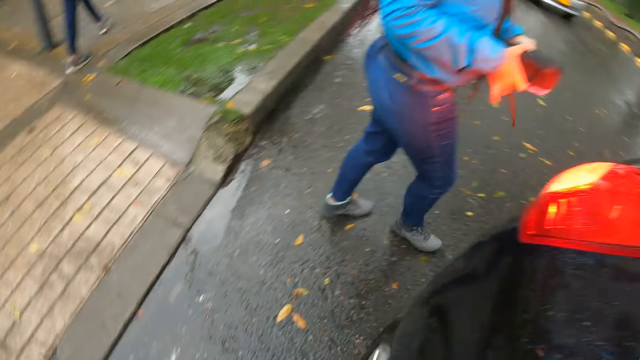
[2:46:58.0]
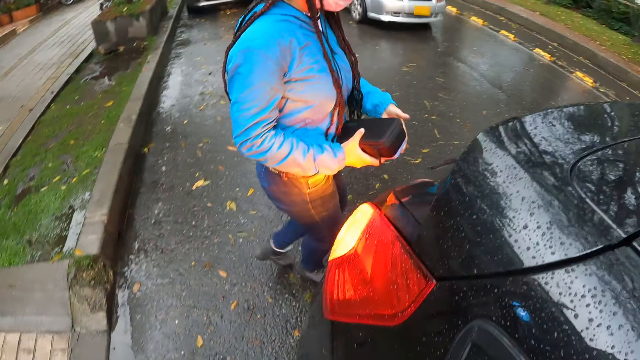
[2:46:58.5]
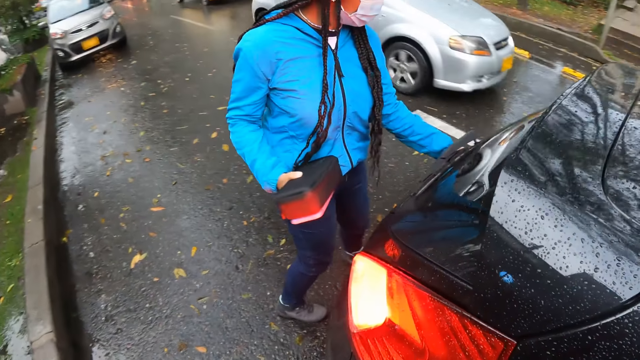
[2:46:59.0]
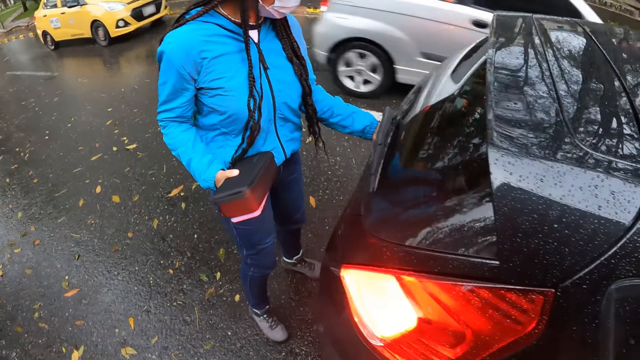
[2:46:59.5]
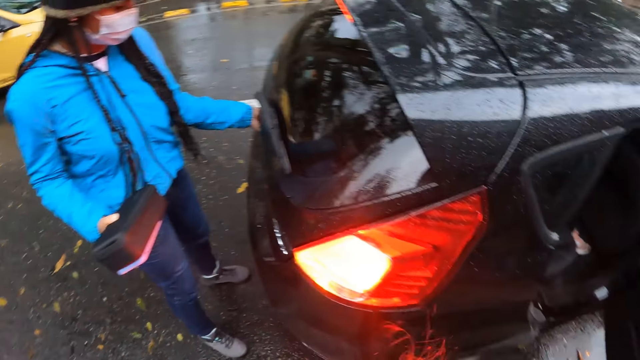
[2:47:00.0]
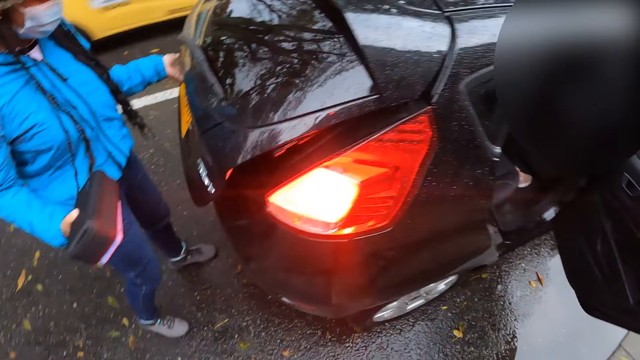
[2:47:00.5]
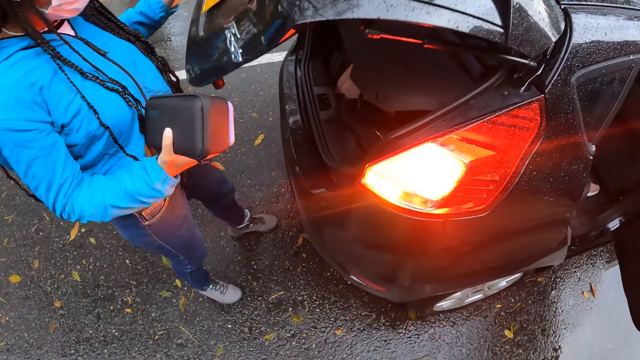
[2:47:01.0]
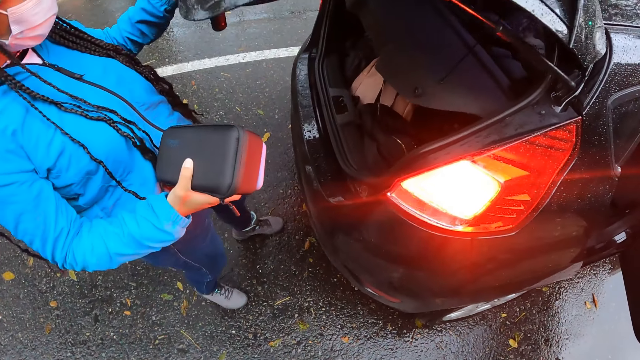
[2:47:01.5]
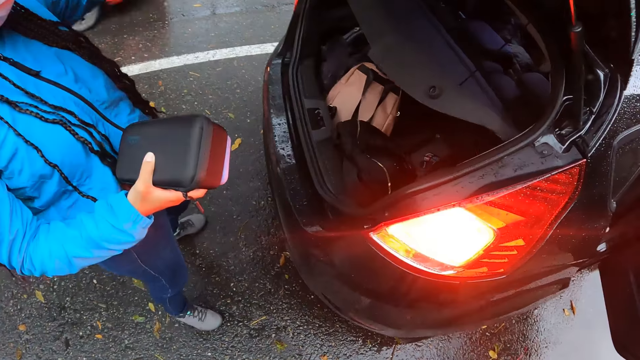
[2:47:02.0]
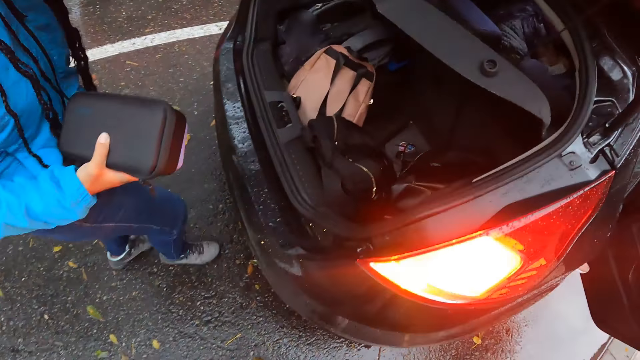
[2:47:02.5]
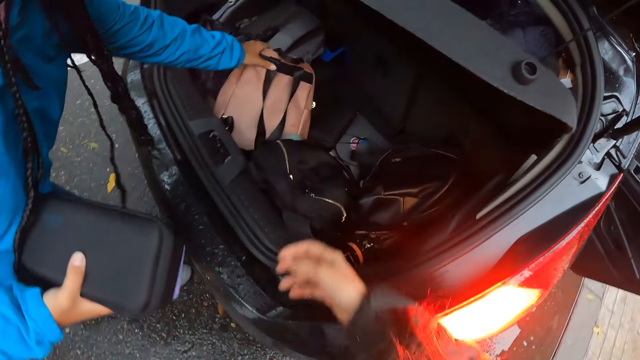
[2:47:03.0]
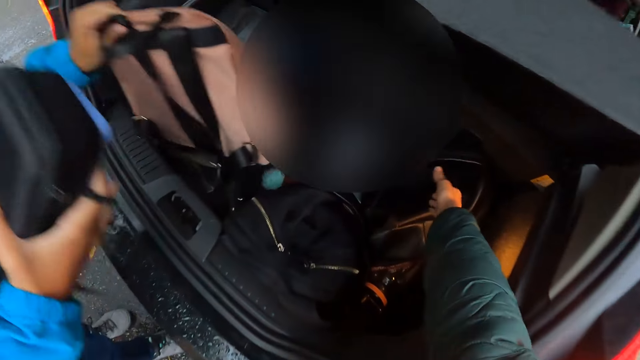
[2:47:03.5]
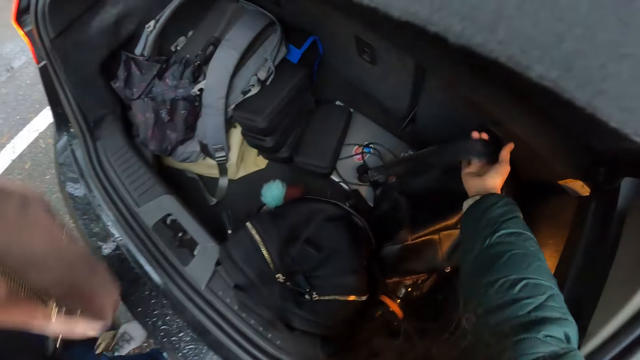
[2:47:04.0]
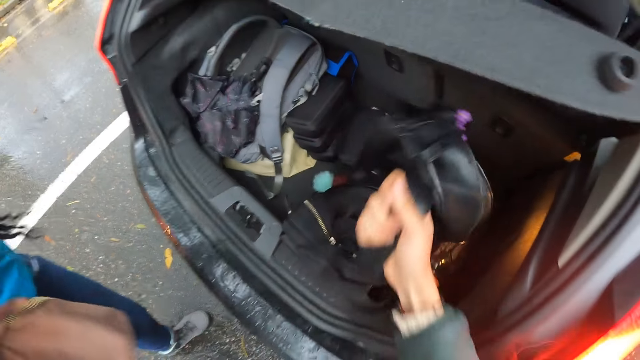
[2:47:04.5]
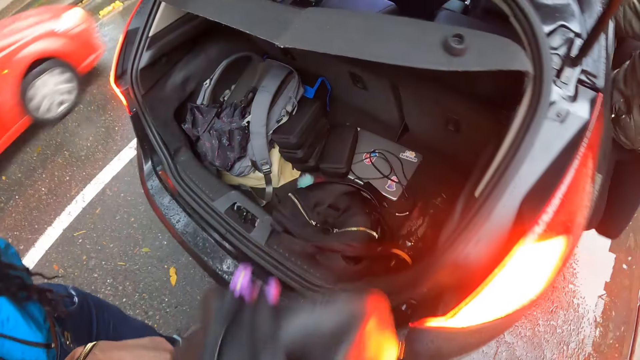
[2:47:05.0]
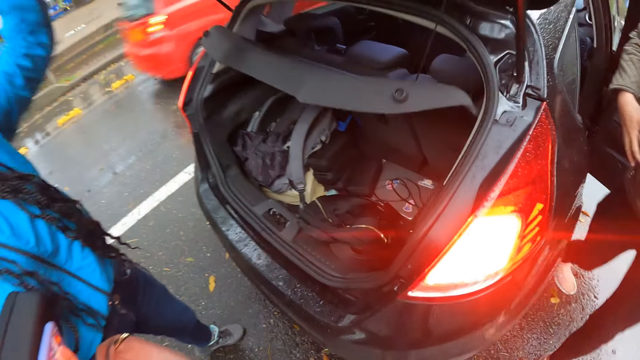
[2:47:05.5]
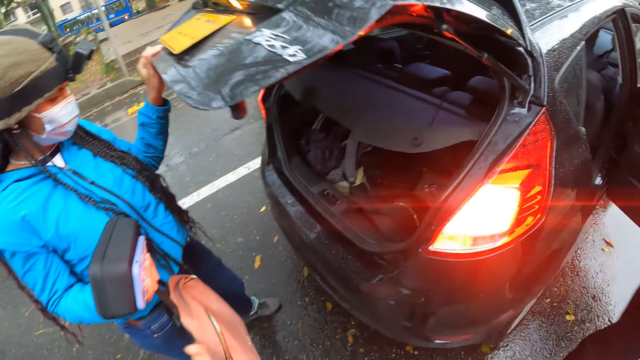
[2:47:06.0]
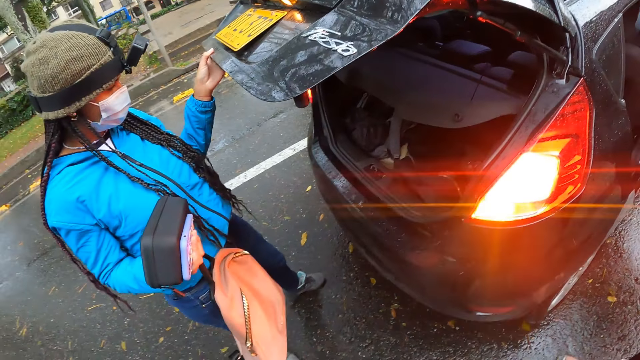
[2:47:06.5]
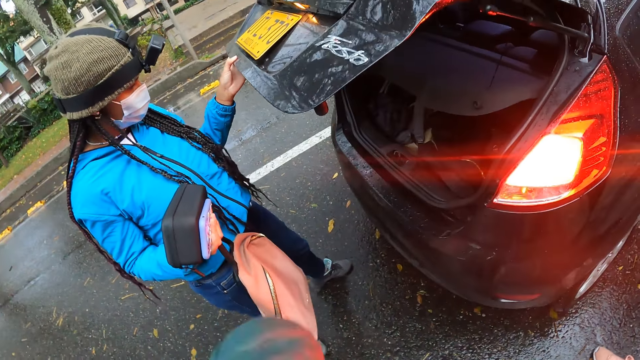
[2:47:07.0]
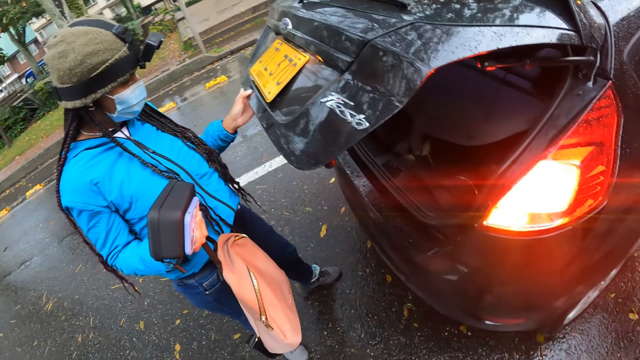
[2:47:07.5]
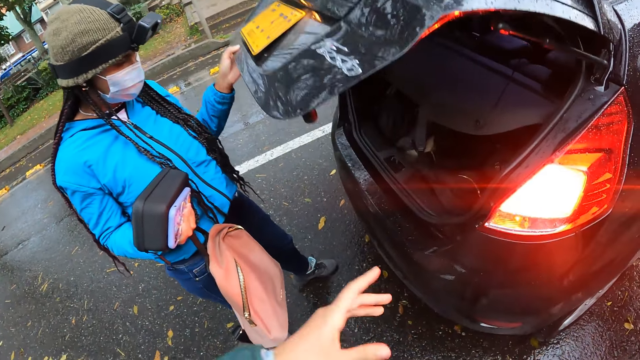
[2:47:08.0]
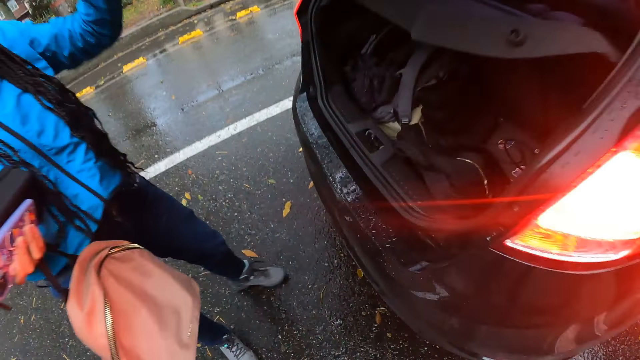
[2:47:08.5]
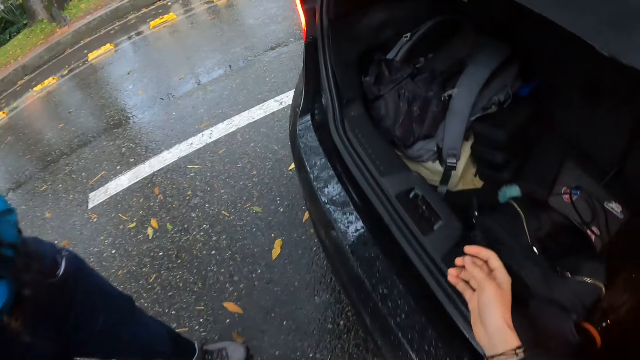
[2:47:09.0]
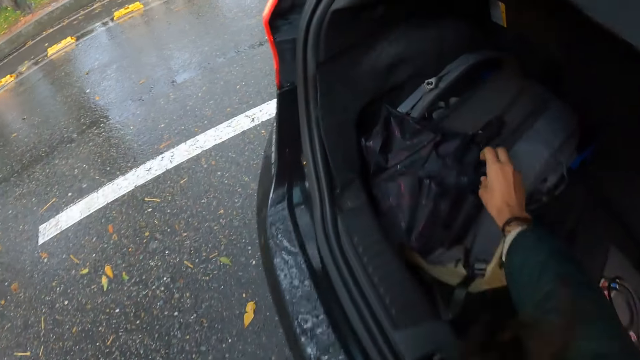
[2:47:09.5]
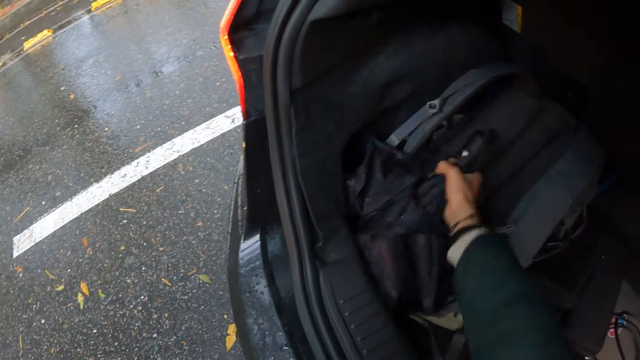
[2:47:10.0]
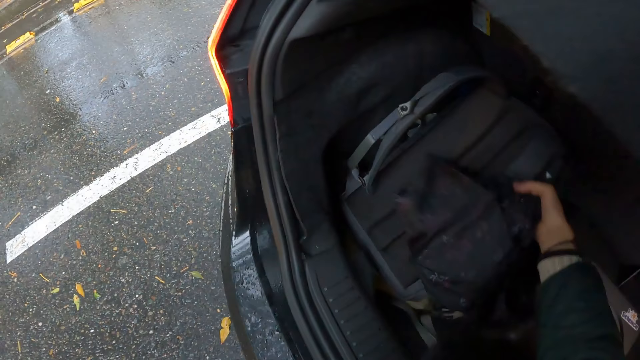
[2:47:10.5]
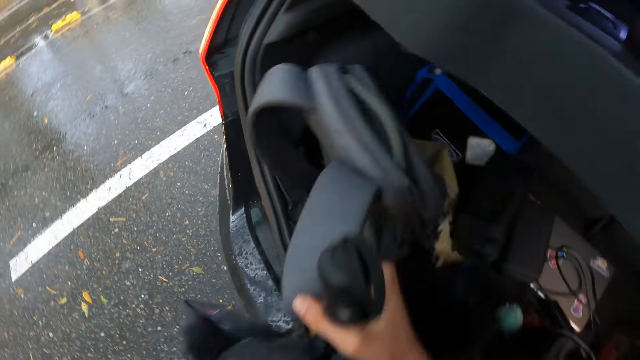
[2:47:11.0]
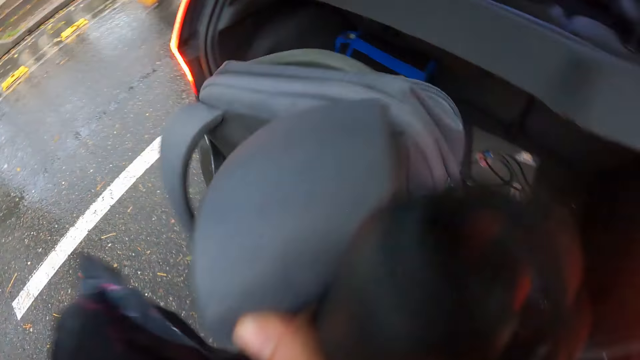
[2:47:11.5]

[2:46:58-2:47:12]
The woman opens the car trunk with her left hand. She carries a bag from the car trunk with her left hand. The camera wearer carries a bag from the car trunk with her right hand. The woman closes the car trunk with her left hand. She opens the car trunk with her left hand. The camera wearer carries a bag from the car trunk with her right hand.

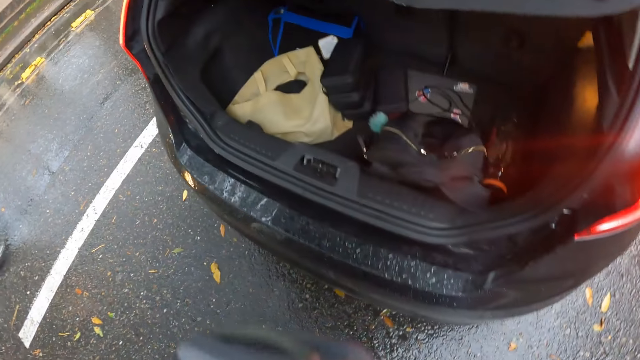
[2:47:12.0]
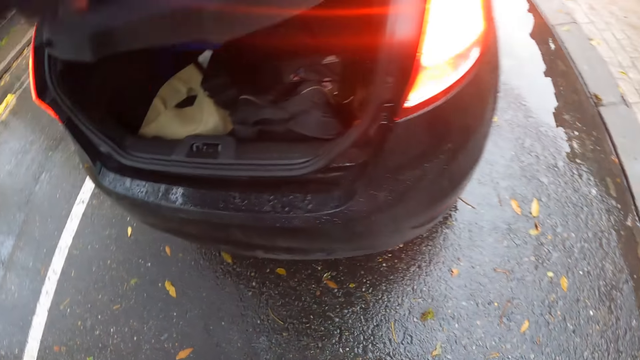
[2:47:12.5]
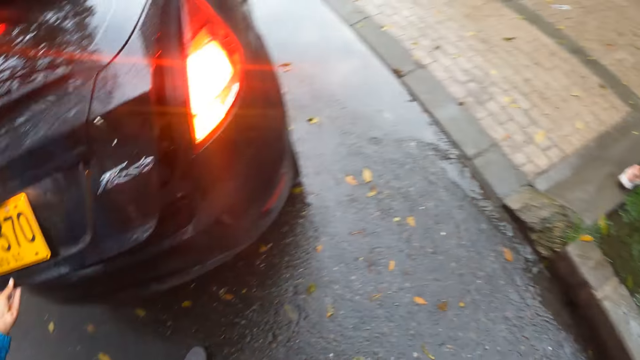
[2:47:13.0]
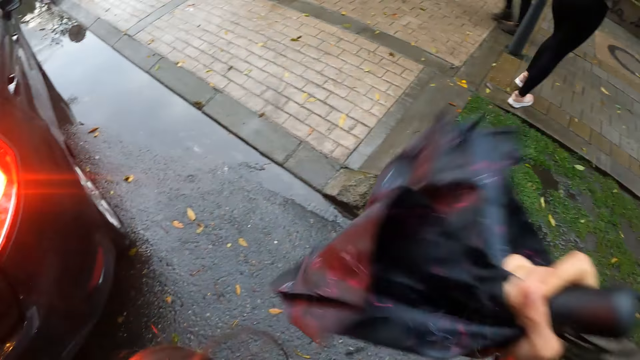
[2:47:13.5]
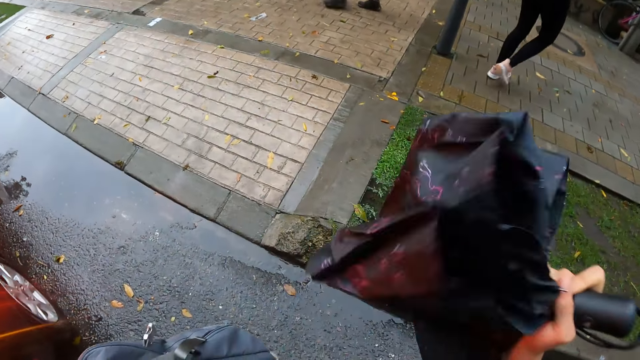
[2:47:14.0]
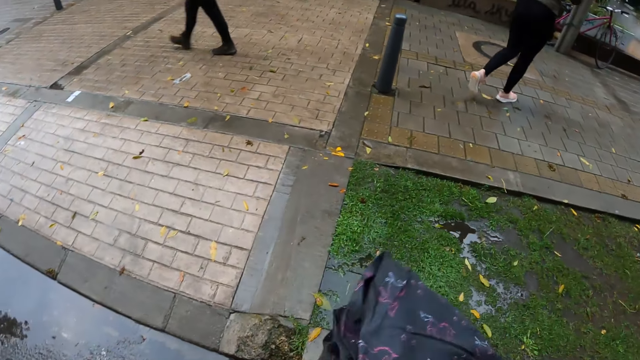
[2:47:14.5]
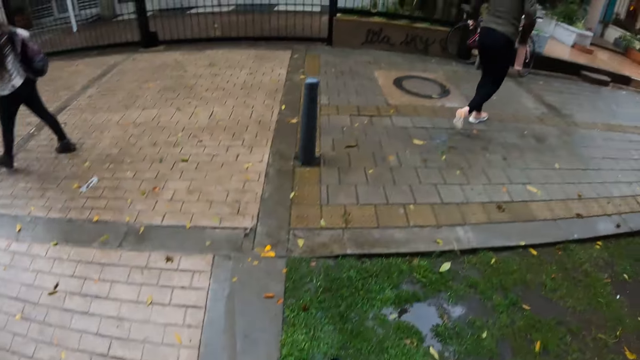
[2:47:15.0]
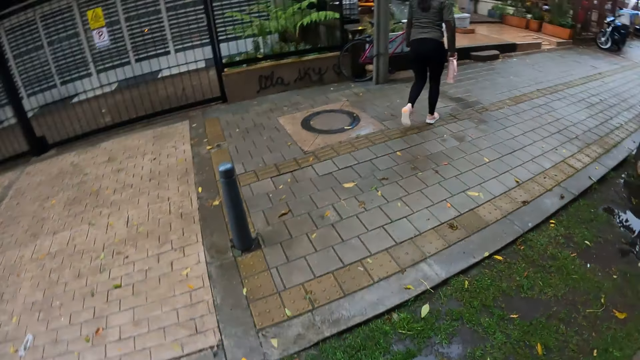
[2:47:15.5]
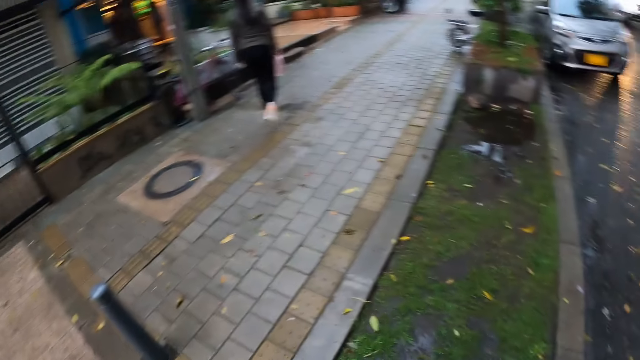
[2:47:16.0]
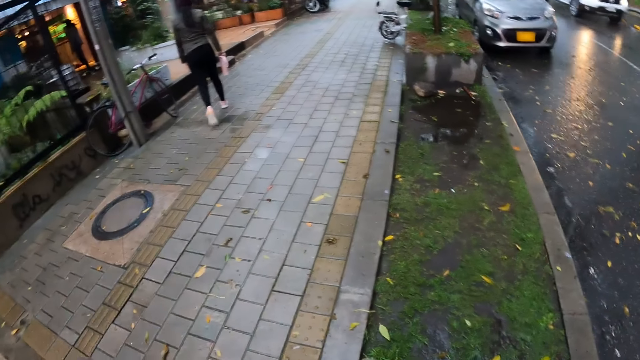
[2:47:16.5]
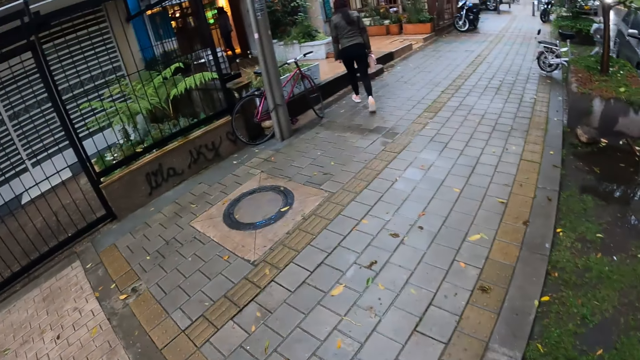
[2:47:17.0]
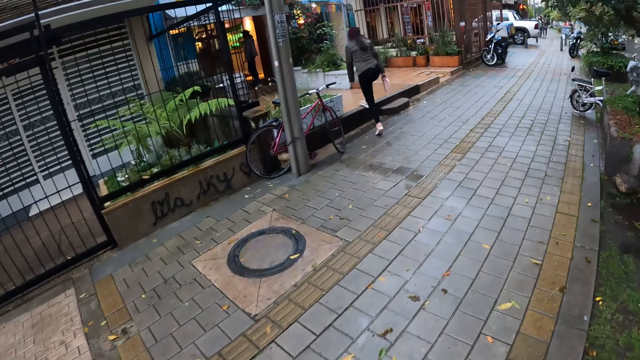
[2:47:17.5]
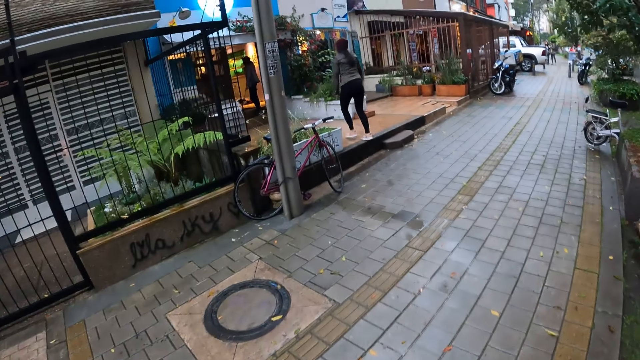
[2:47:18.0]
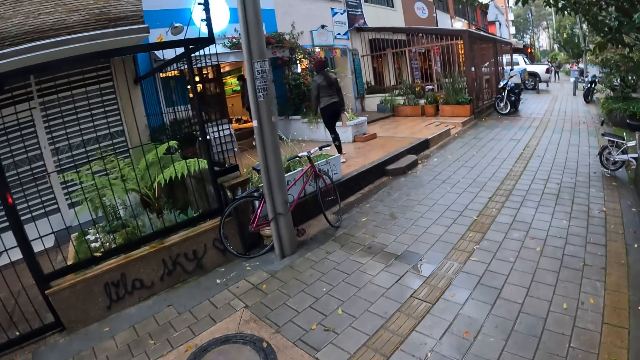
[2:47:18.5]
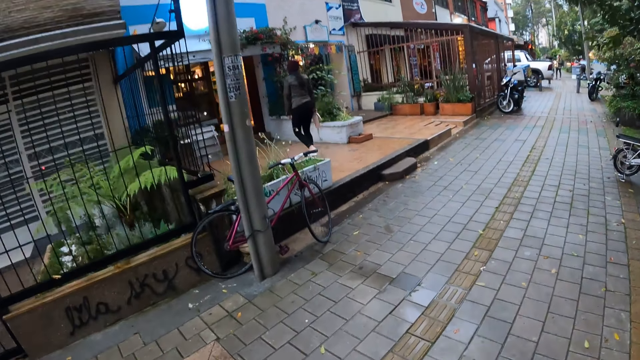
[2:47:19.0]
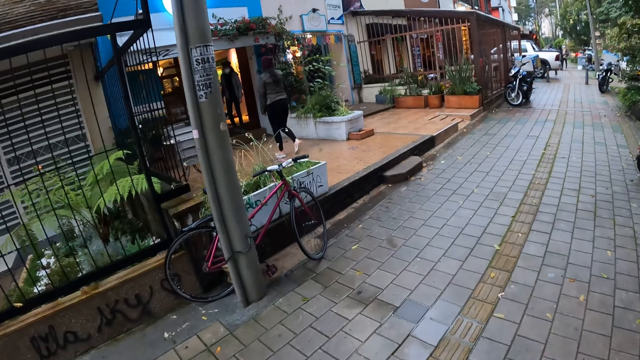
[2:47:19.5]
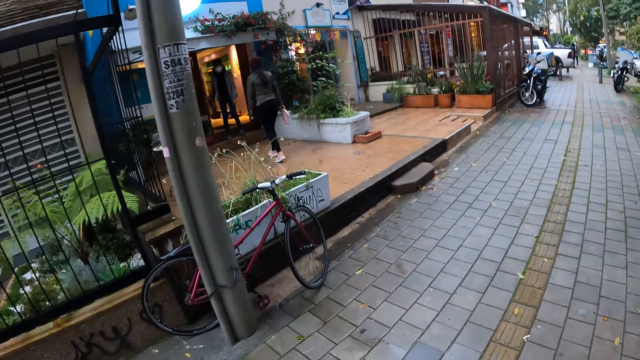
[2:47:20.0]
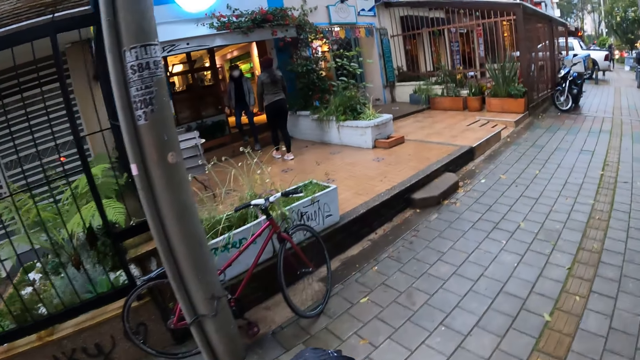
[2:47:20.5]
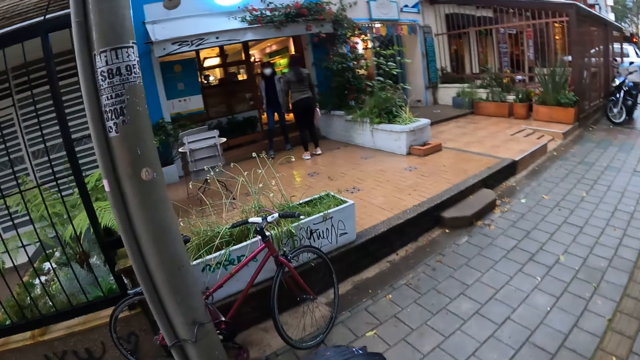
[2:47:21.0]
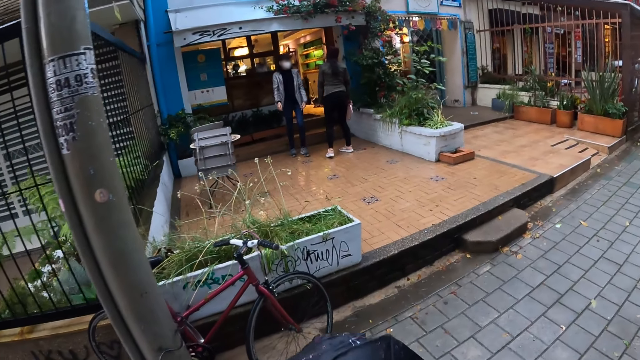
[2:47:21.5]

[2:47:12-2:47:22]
The woman closes the car trunk with her left hand. The camera wearer drains an umbrella in her right hand. Another woman walks from the car to a walkway. The camera wearer walks from the car to the walkway. The other woman climbs on the pavement of a pharmacy from the walkway. A third woman walks out of the pharmacy.
